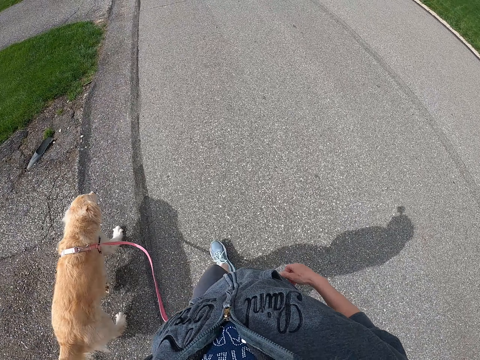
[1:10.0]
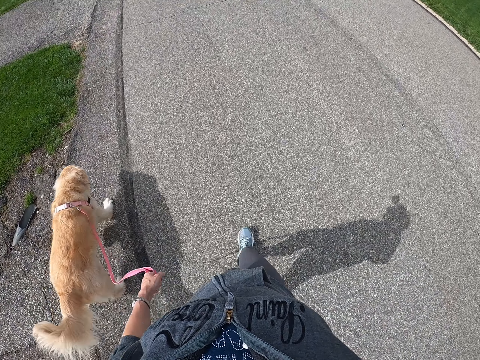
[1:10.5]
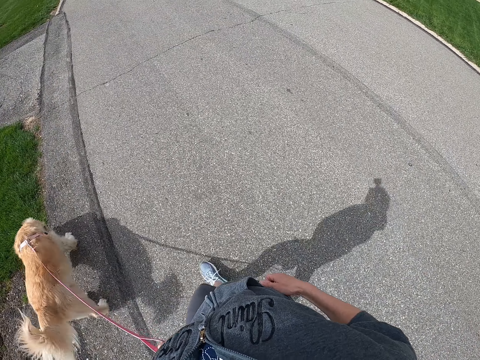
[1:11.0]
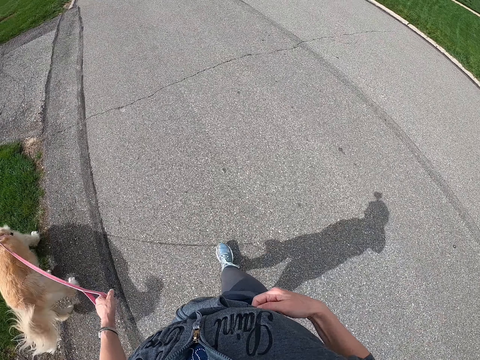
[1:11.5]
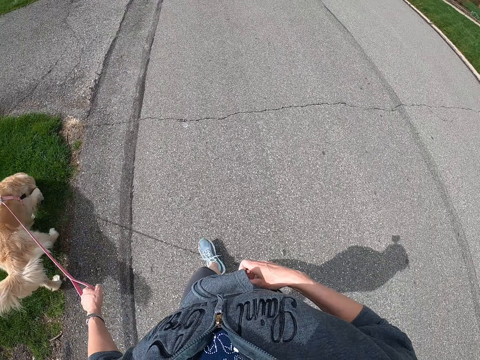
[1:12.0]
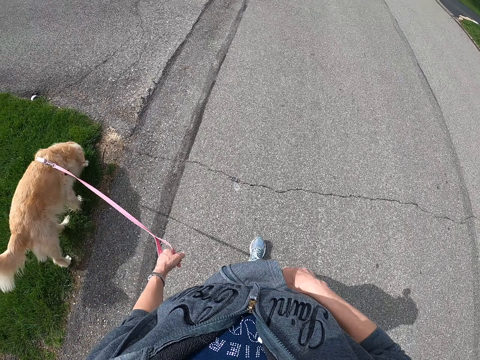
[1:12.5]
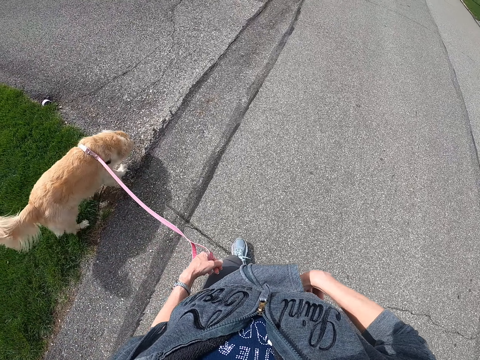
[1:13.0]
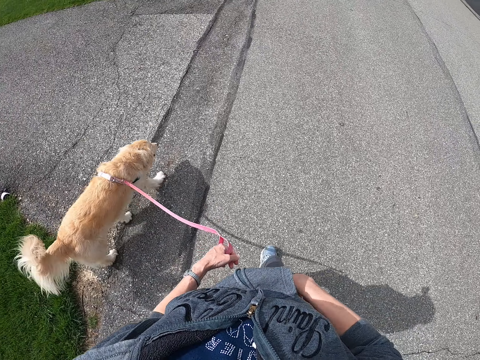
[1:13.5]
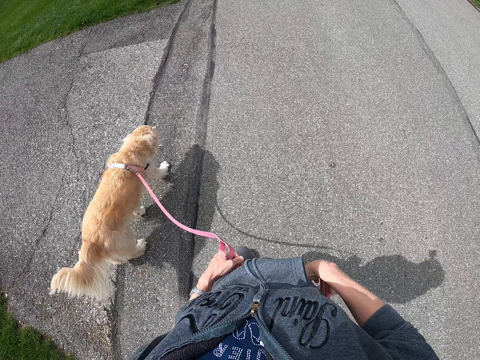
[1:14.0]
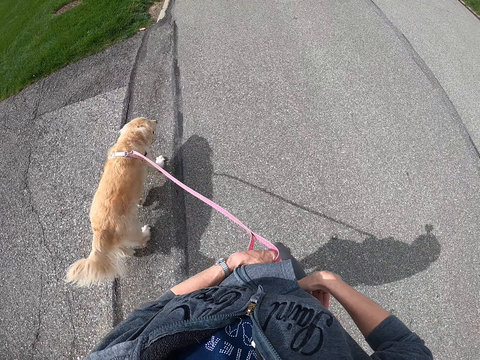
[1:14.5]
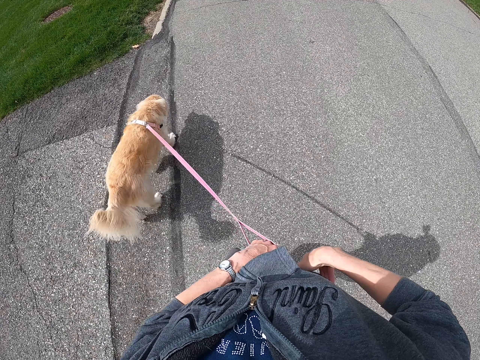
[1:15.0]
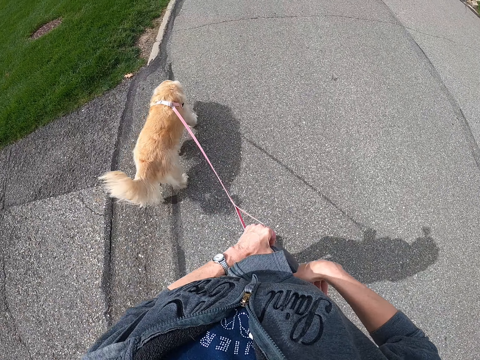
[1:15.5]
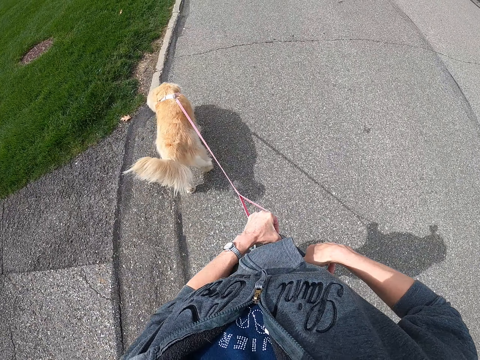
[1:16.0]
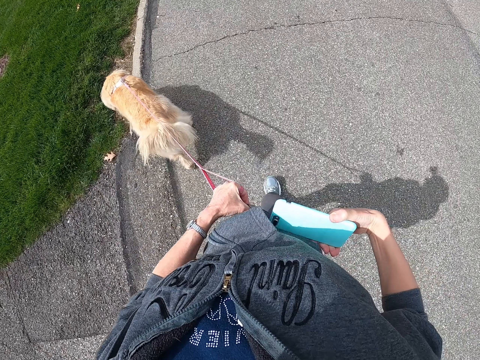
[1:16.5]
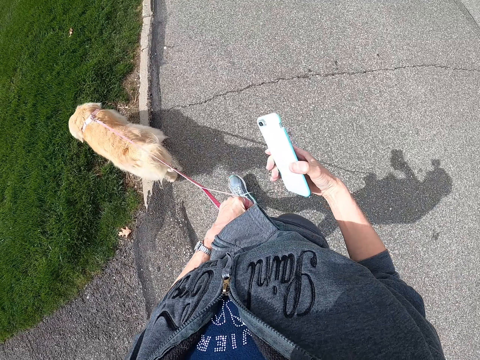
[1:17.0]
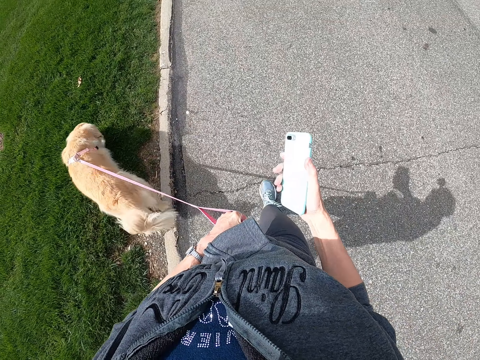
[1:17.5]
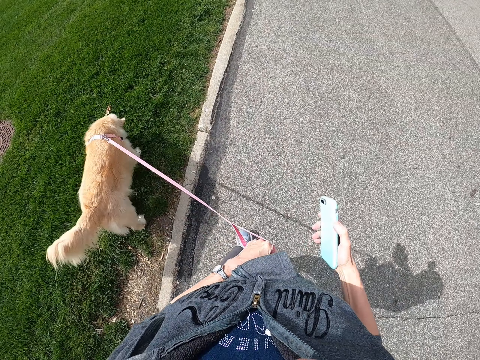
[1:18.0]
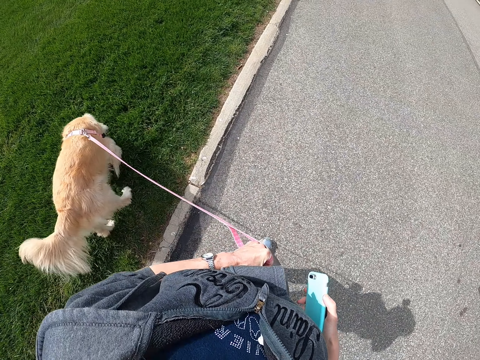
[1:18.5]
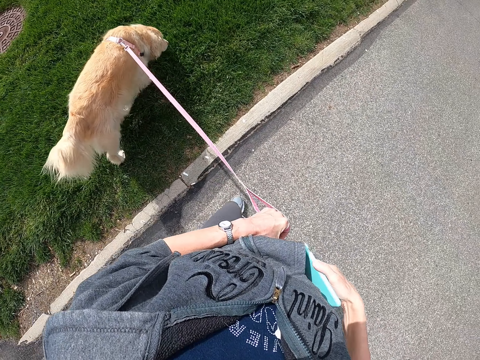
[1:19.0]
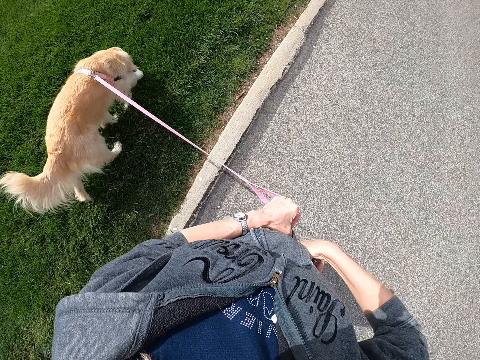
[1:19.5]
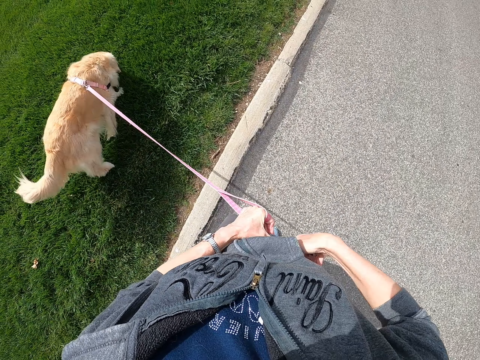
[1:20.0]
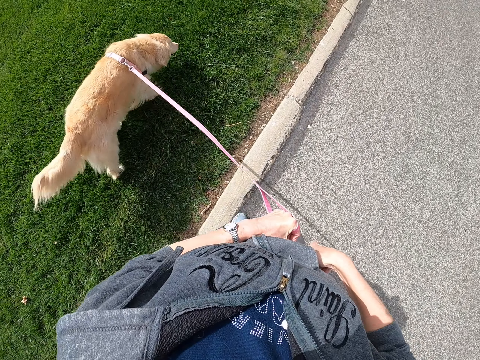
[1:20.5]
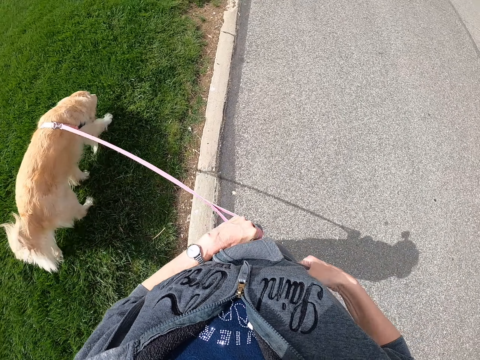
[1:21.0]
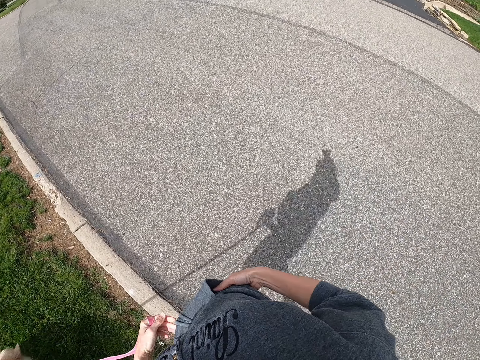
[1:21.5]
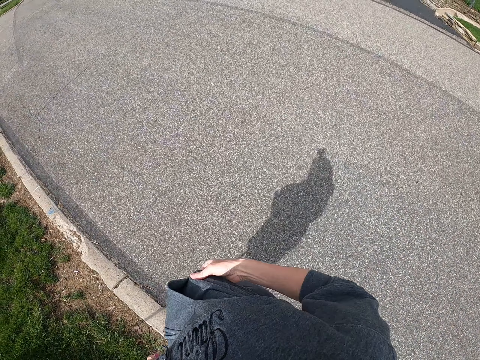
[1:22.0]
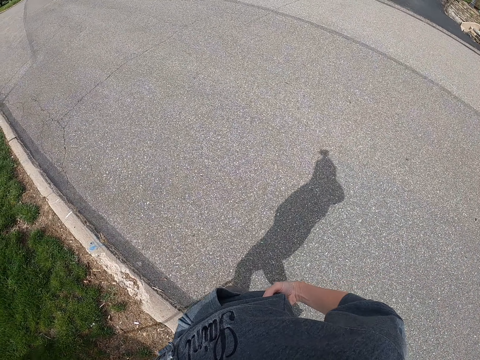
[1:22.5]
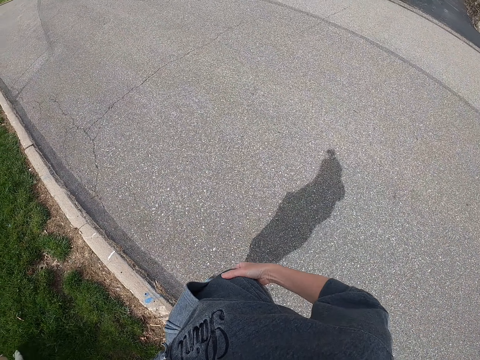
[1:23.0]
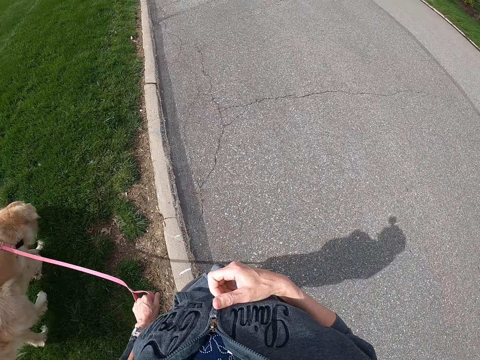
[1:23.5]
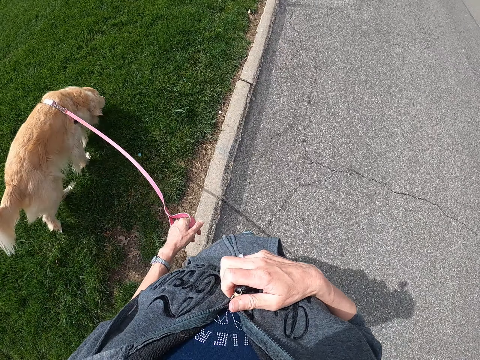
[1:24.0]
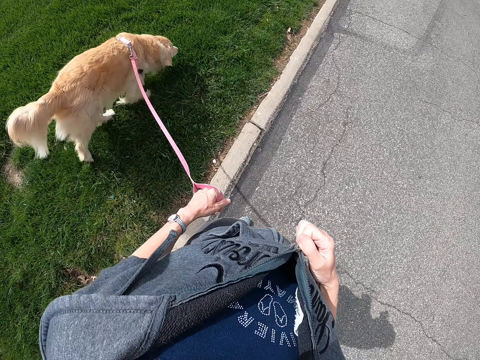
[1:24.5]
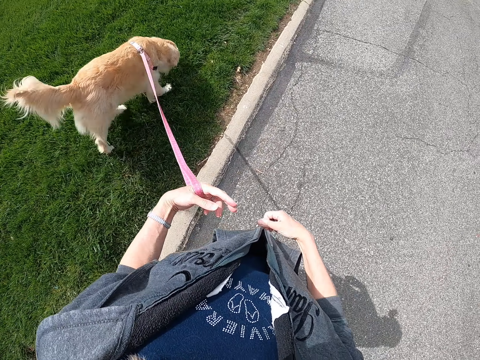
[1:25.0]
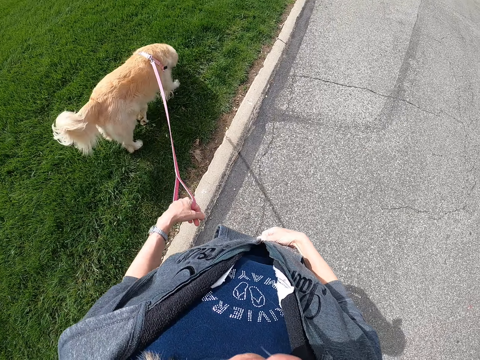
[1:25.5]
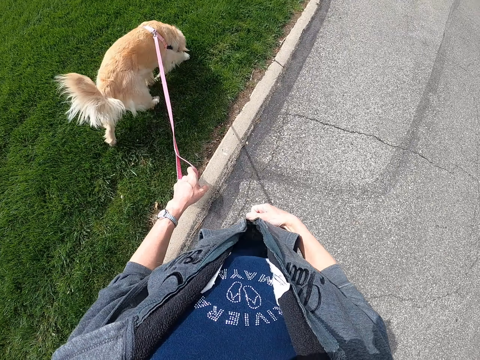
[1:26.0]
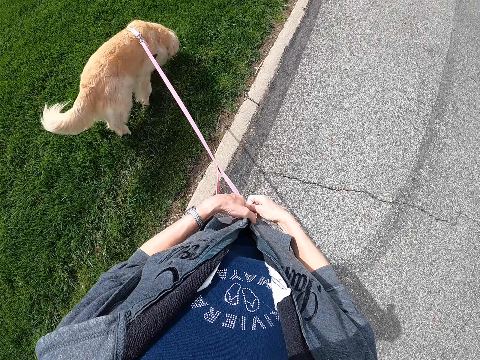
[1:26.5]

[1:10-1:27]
The camera wearer picks up a phone in her trousers. She holds the phone. She places the phone in her trousers. She pulls her sweater down. She pulls her sweater zip down.

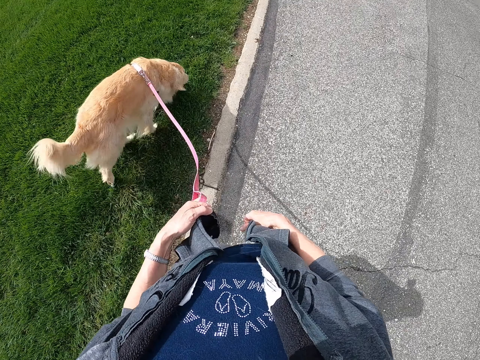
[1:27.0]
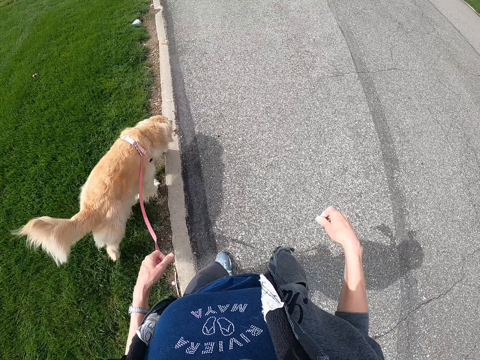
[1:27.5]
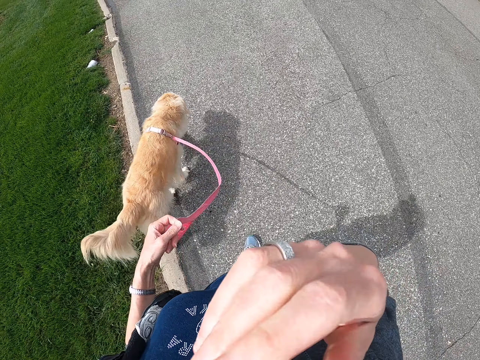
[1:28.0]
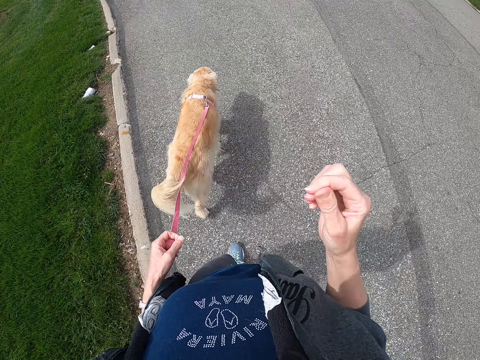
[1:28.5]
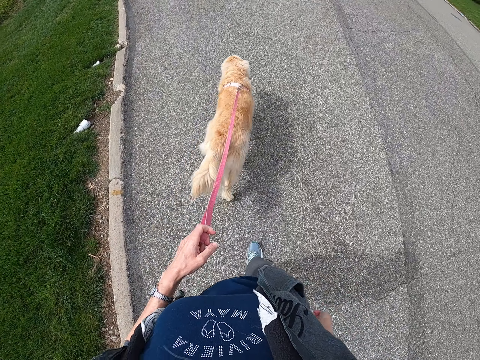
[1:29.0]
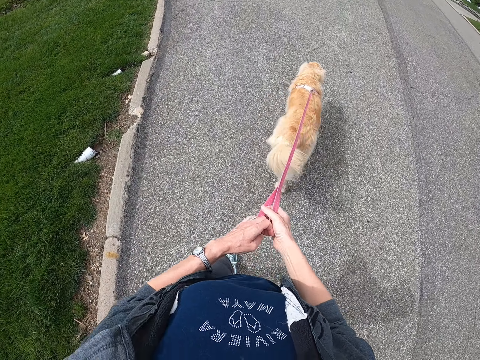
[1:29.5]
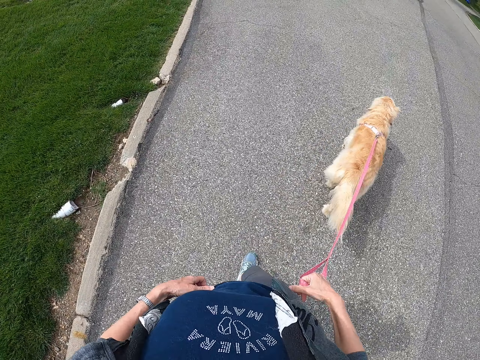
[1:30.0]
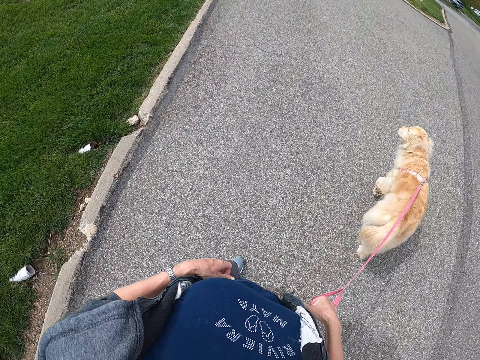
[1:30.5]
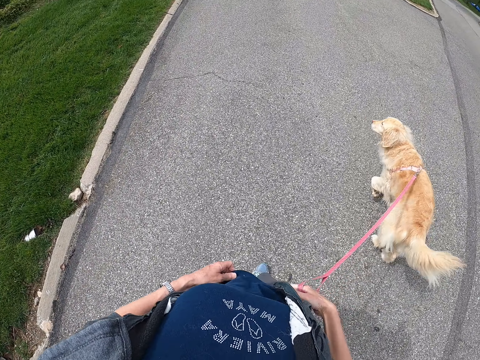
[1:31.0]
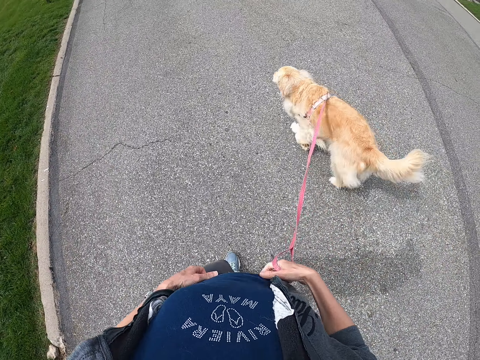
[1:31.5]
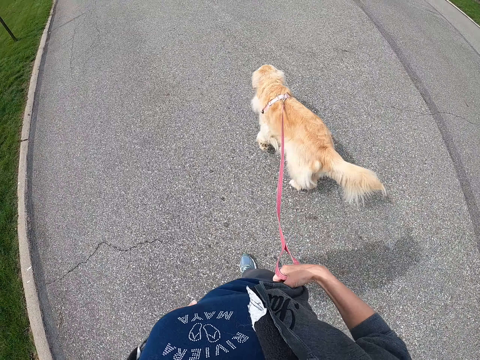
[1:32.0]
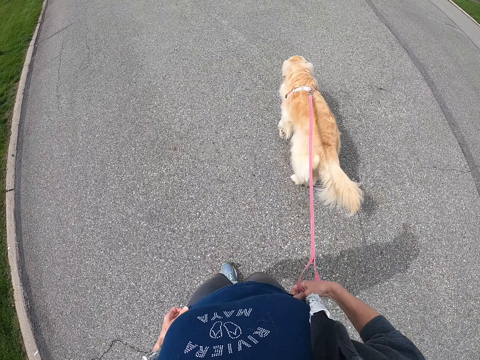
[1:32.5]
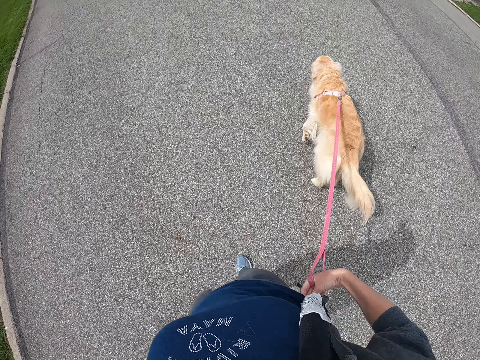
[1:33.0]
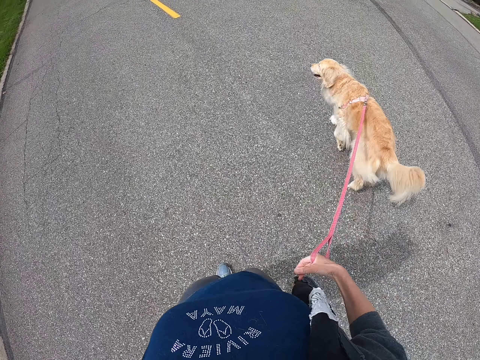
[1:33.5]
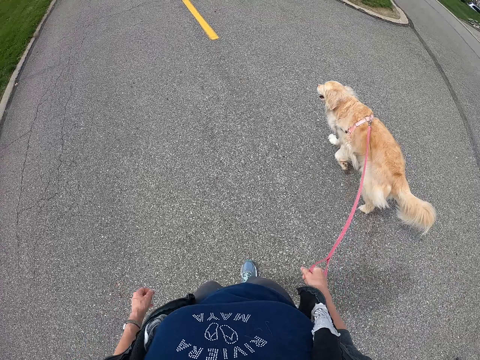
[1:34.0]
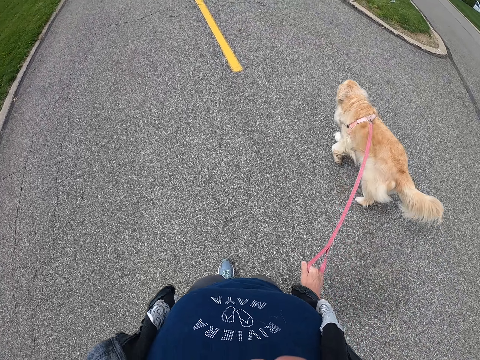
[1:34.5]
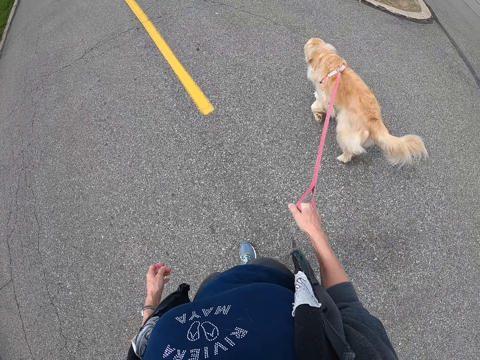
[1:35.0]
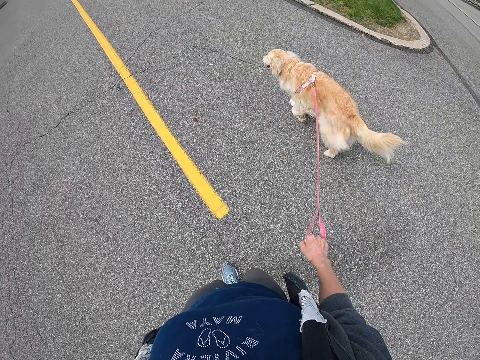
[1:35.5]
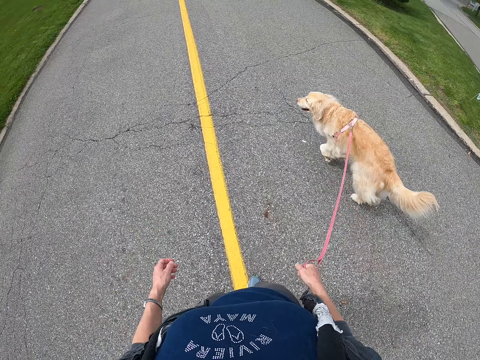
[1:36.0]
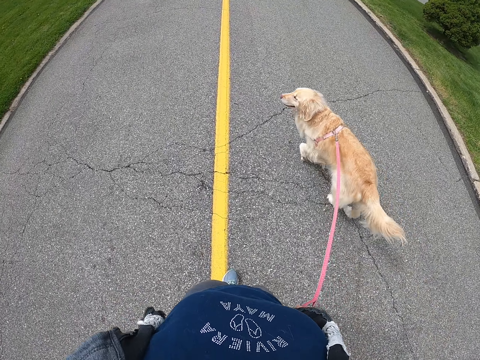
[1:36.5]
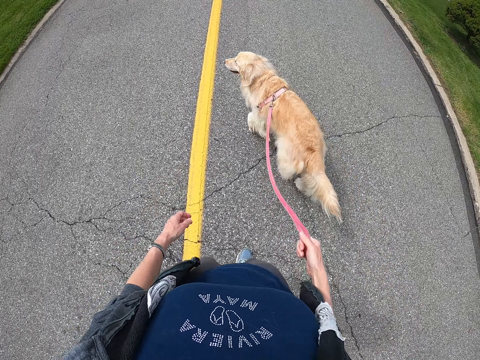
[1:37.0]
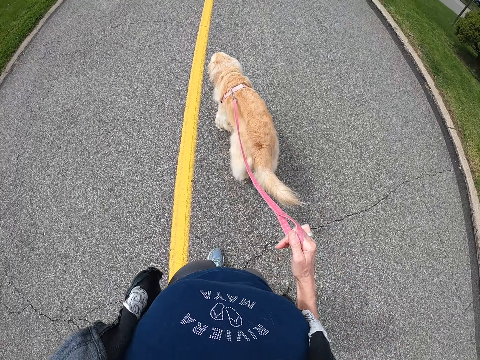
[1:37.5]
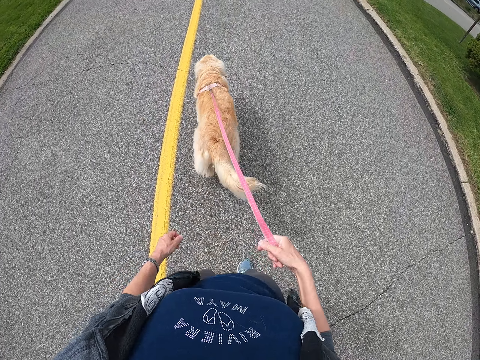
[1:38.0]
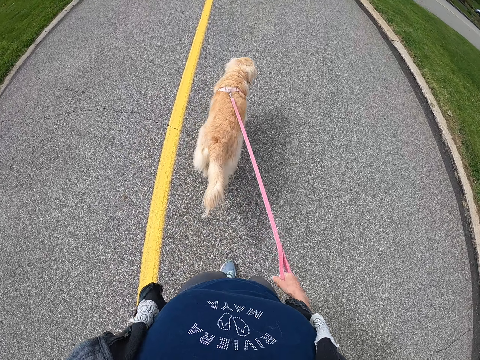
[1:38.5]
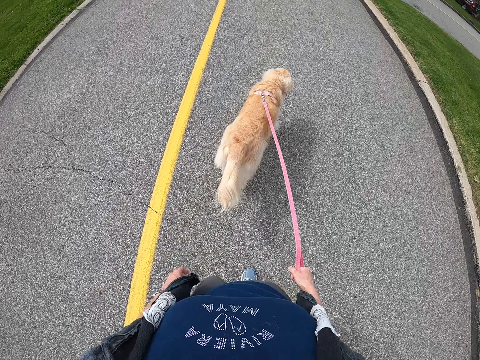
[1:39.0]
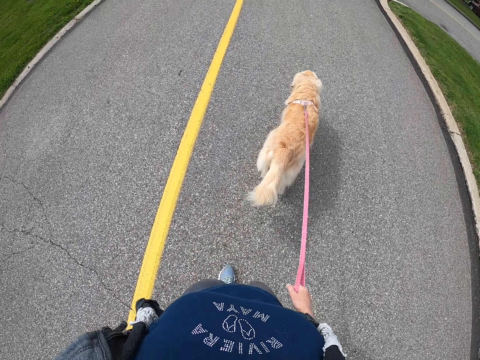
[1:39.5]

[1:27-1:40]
The camera wearer touches her face. She turns the dog leash to her right hand. She pulls her shirt down.
